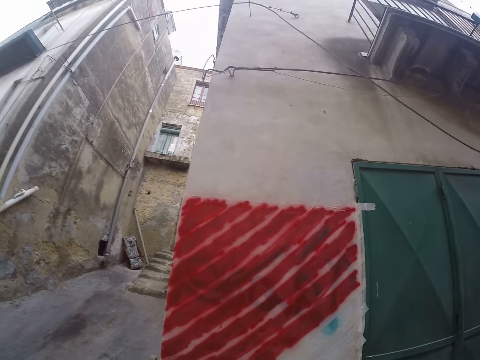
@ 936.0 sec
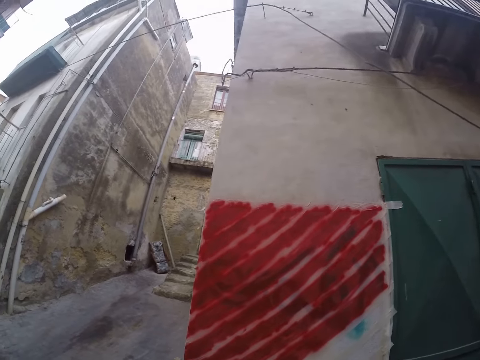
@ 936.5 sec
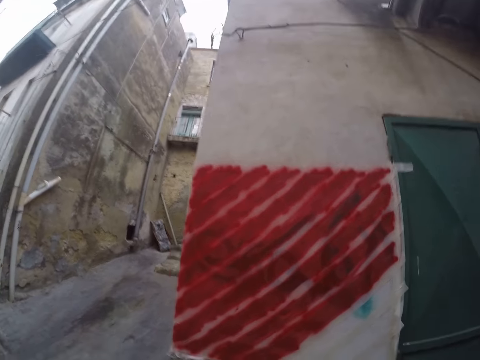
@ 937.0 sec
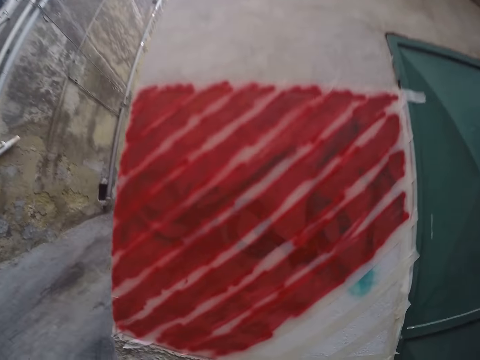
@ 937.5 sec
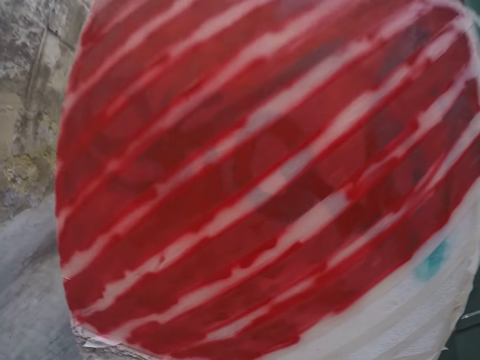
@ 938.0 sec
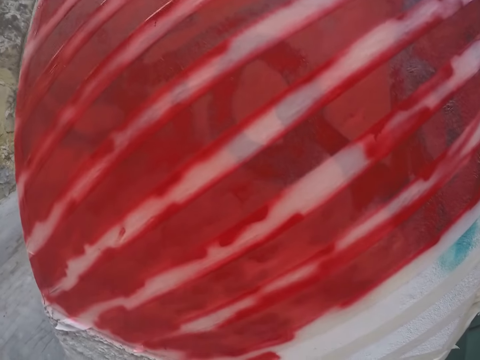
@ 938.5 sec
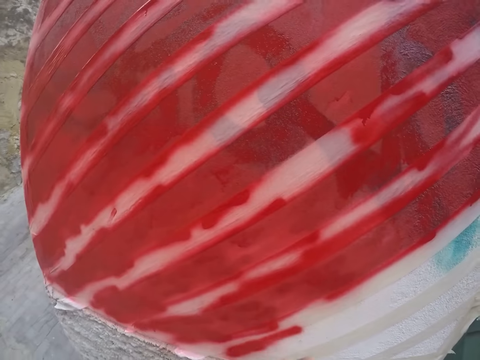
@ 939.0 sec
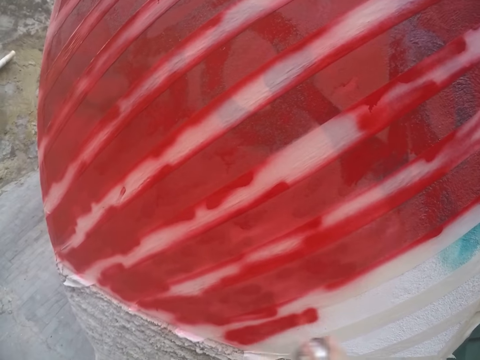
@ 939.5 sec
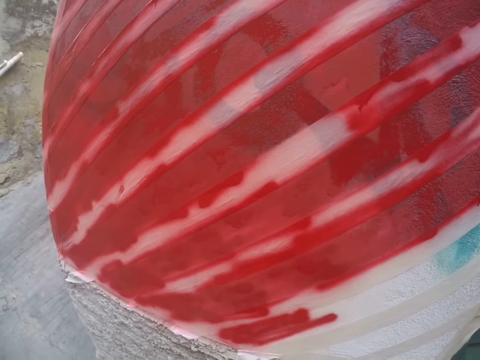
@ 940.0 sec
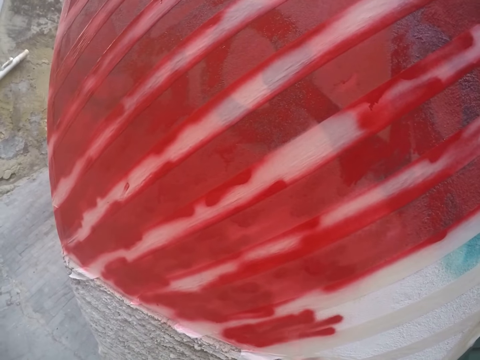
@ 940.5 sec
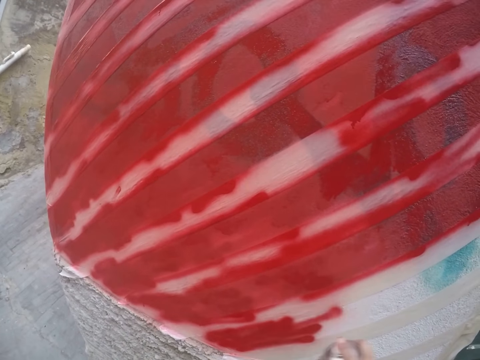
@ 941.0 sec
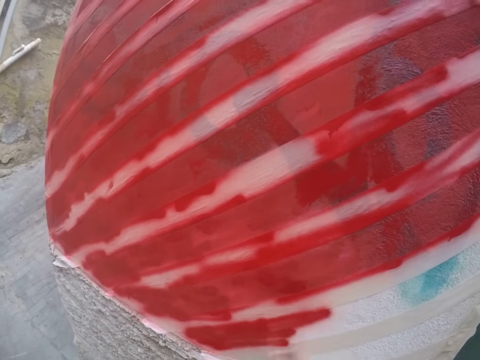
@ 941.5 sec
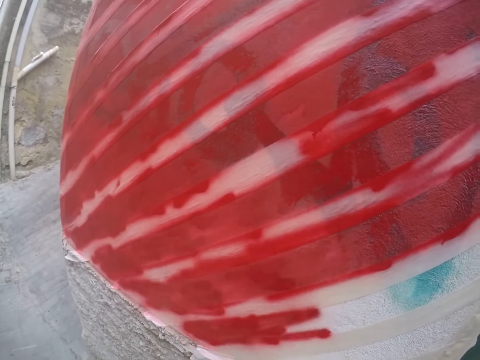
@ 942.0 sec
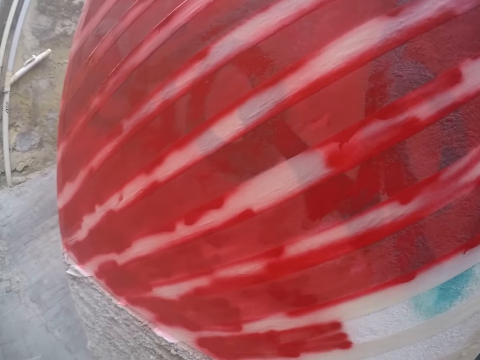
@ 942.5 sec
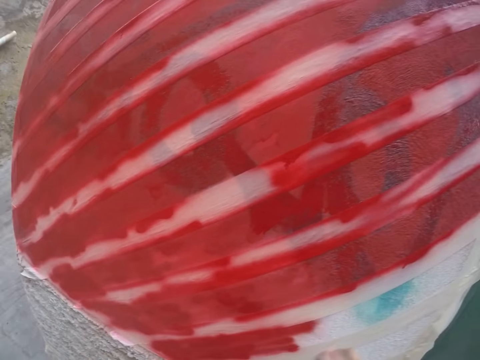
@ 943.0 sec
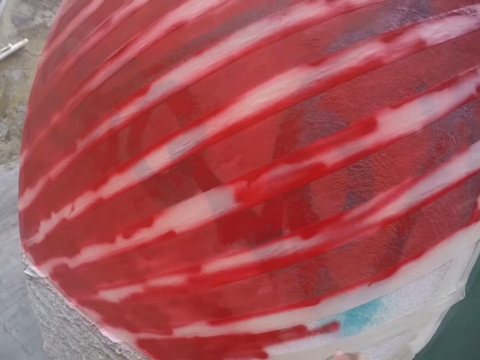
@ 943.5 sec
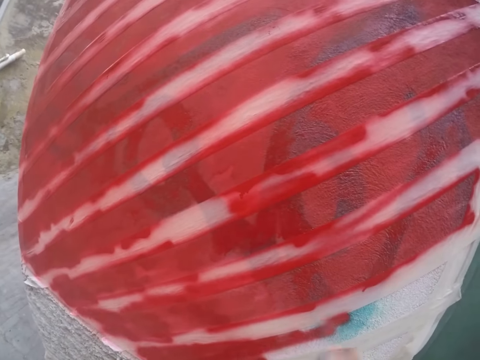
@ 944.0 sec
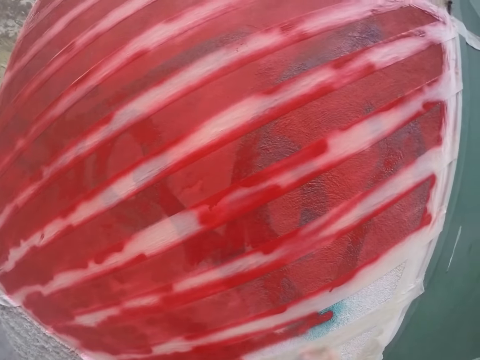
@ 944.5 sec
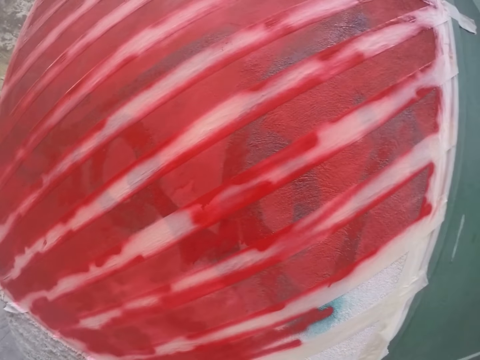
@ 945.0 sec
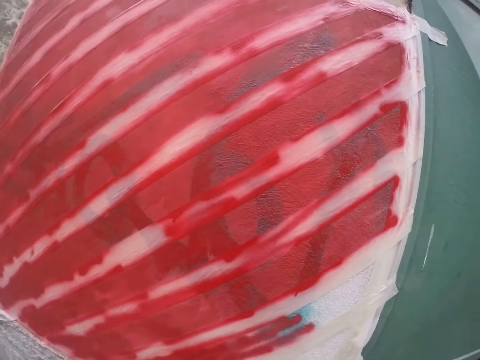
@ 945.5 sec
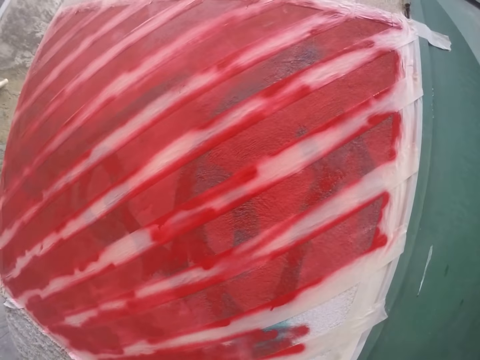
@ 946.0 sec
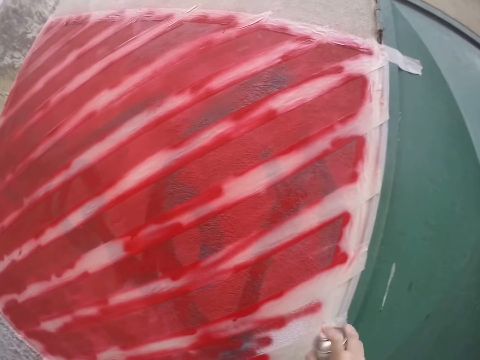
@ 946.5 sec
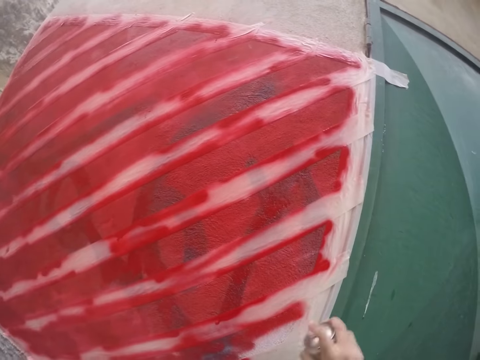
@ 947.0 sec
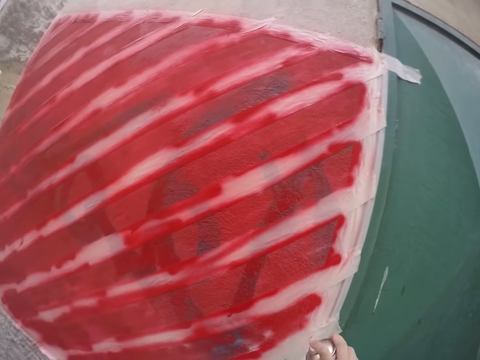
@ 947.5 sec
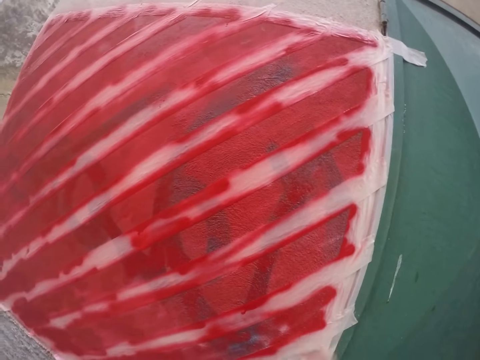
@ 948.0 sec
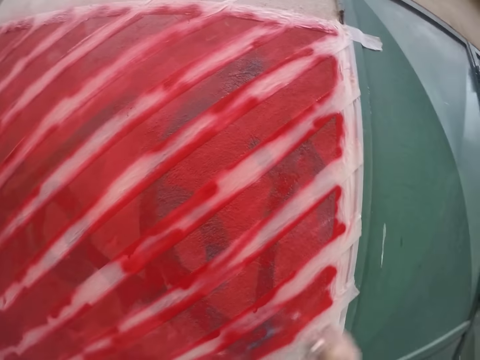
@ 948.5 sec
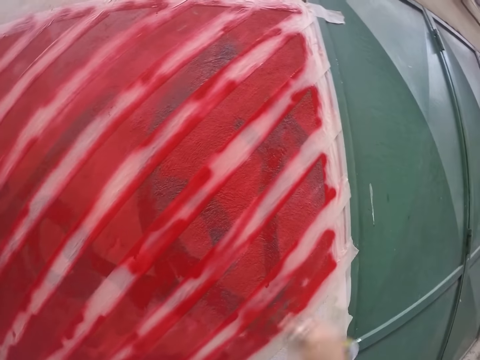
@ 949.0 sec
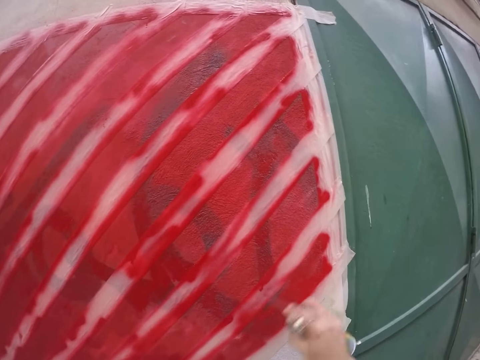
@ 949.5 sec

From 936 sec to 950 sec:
The camera wearer paints the wall red with the spray paint in his right hand.

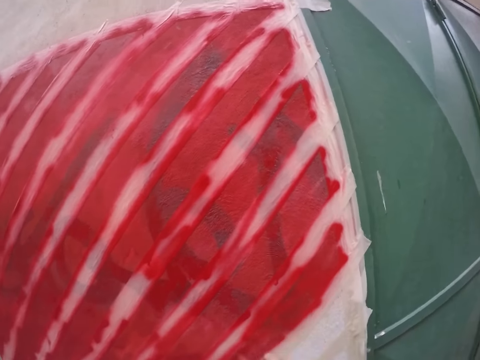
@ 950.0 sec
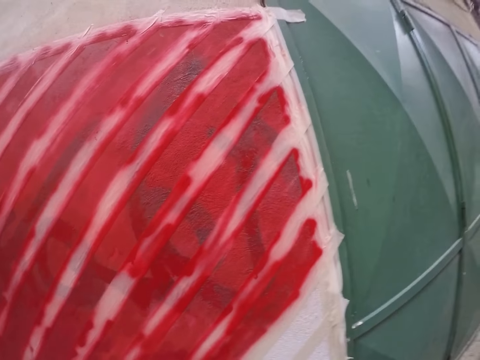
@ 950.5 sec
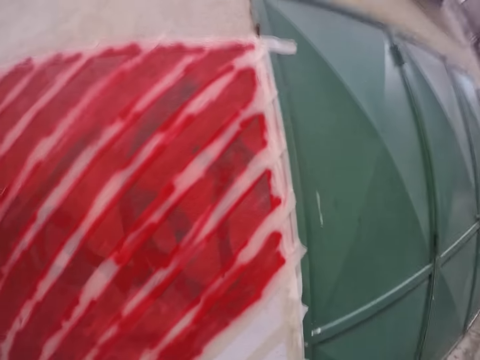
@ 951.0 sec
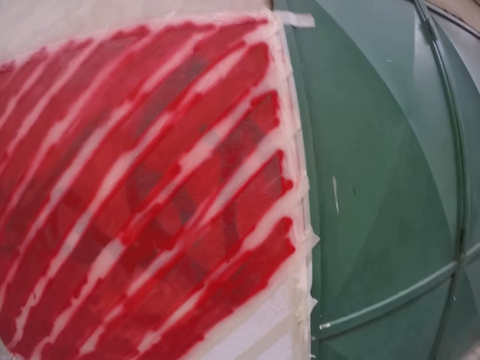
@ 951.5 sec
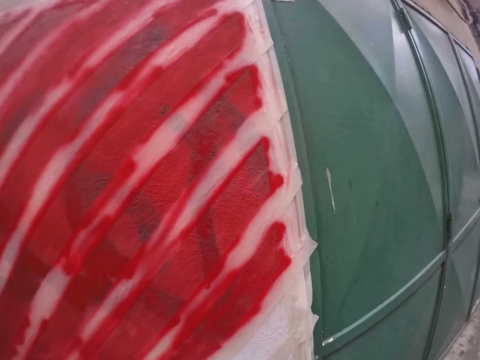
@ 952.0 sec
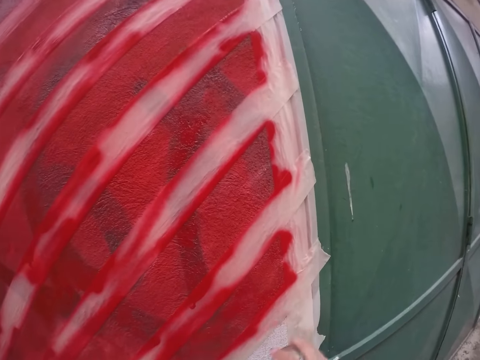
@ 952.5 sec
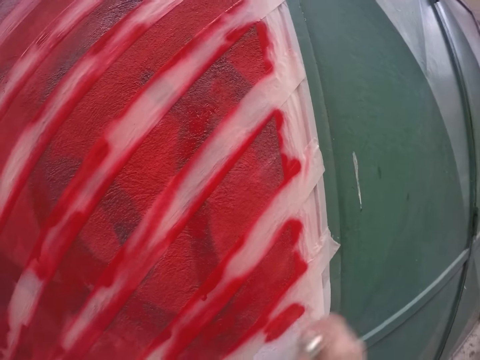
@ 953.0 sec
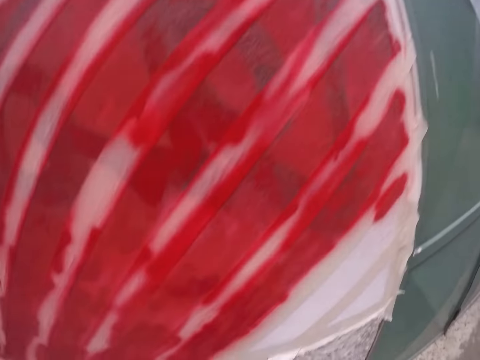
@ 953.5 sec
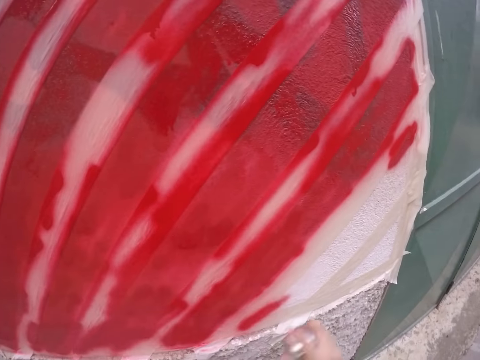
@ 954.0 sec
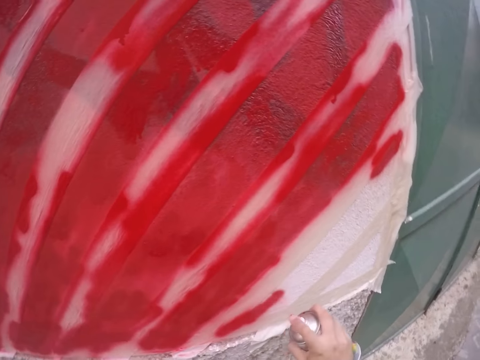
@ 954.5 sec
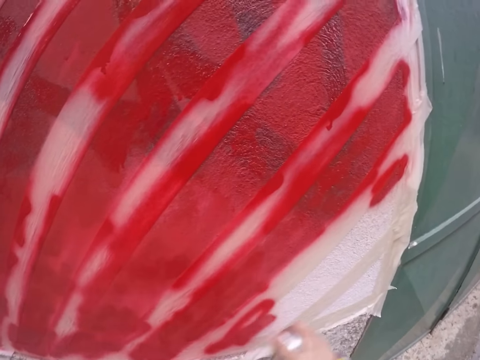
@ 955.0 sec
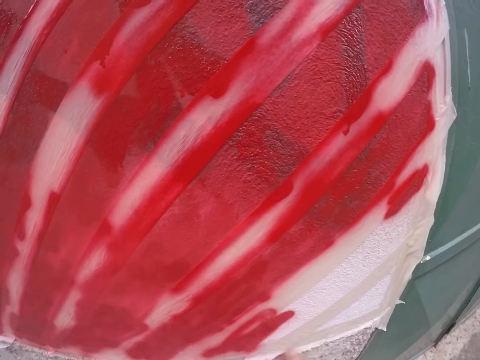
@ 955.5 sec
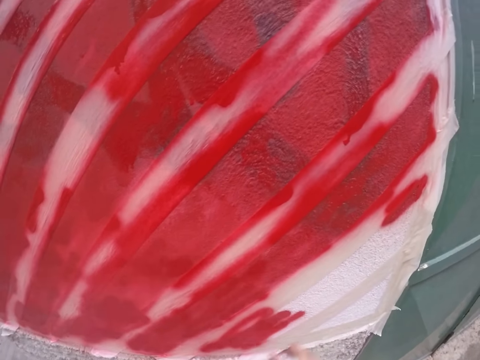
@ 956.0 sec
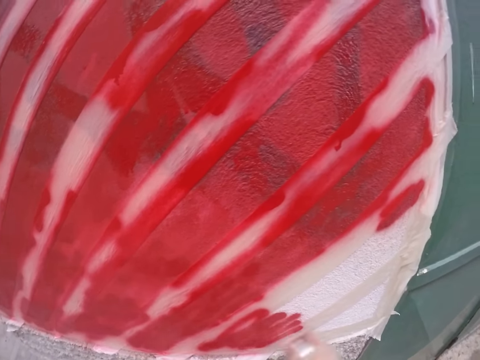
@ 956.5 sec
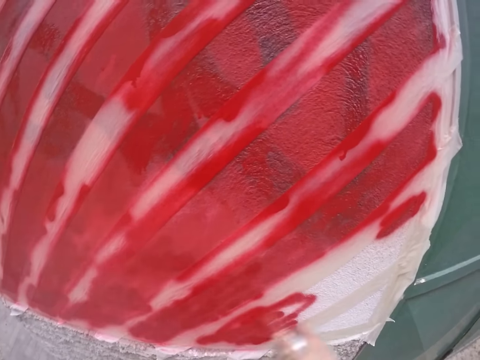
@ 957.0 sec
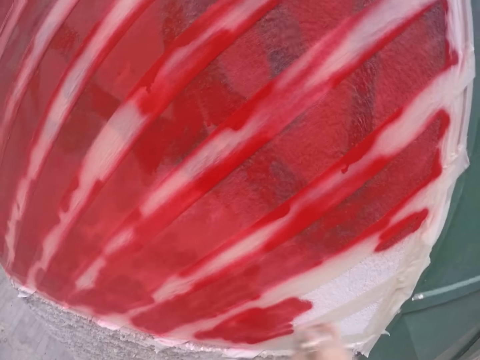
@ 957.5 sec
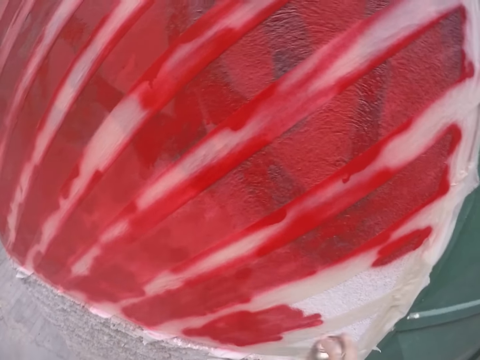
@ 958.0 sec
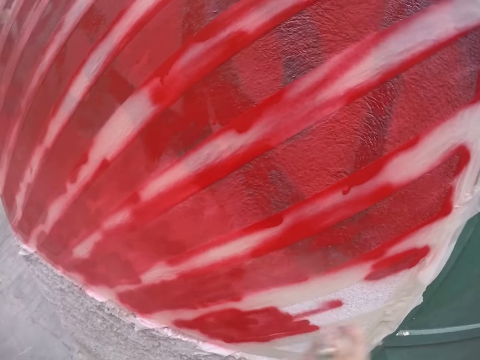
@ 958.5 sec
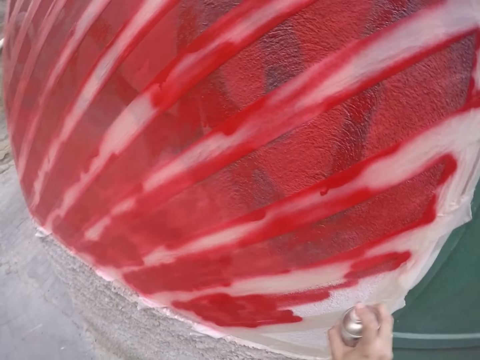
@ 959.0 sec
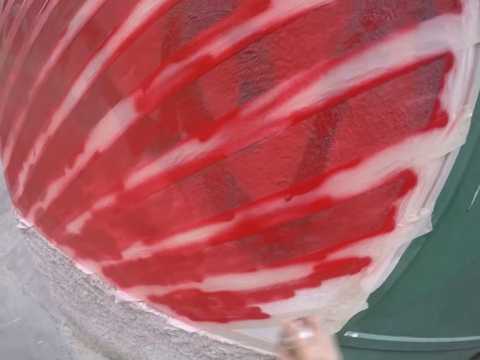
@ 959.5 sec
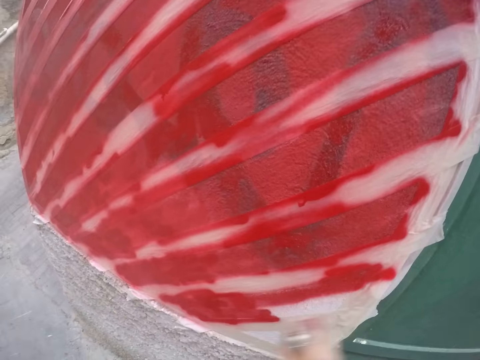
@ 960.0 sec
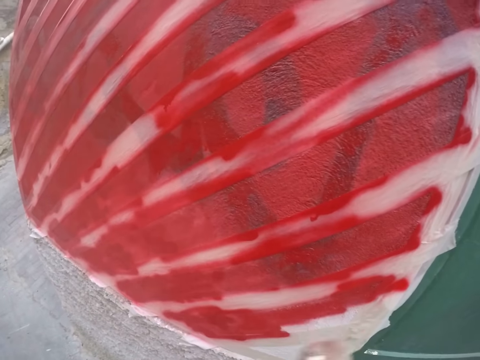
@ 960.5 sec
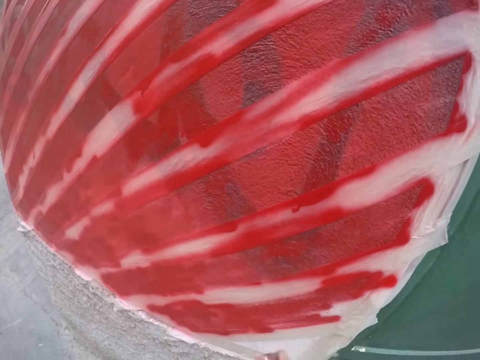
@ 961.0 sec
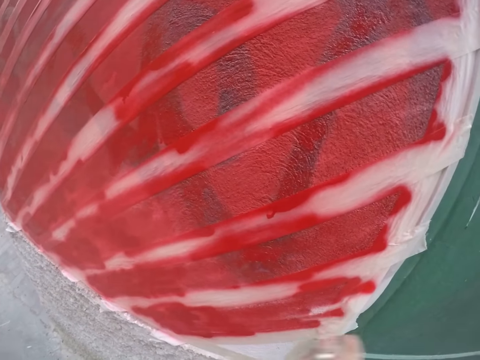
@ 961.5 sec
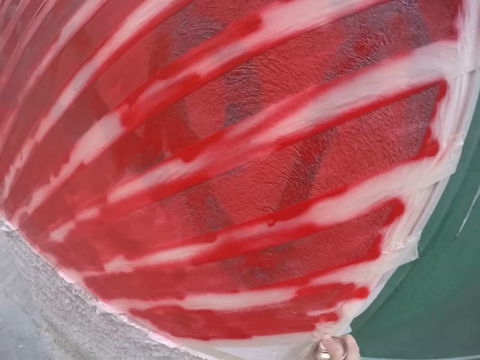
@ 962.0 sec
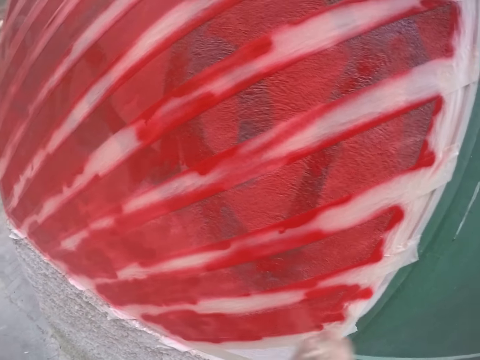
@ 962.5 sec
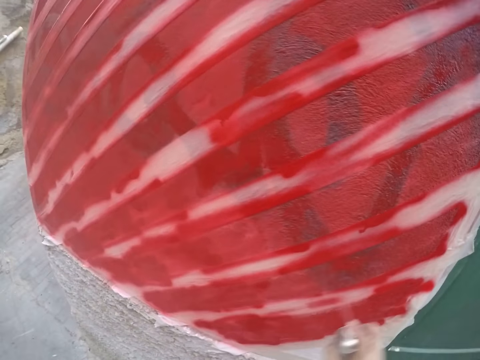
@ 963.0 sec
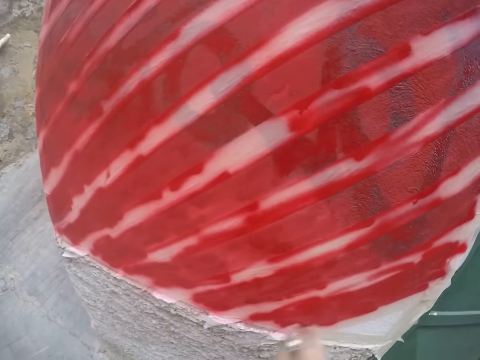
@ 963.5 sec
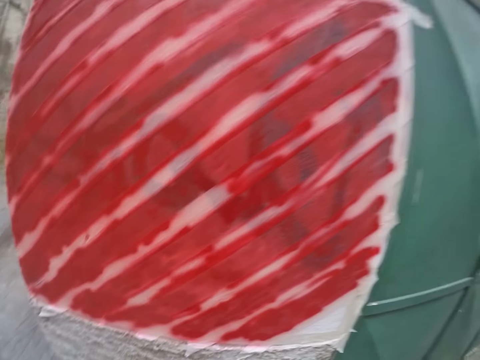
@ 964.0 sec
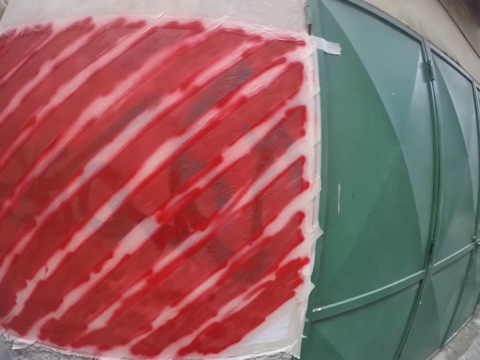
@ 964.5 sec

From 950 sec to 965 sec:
The camera wearer paints the wall red with the spray paint in his right hand.
